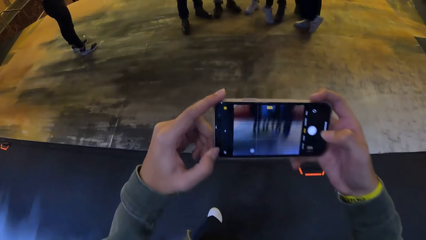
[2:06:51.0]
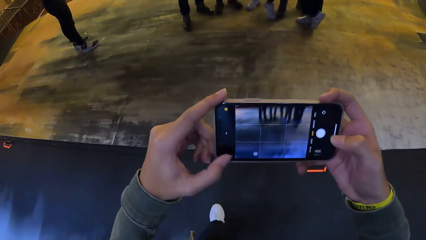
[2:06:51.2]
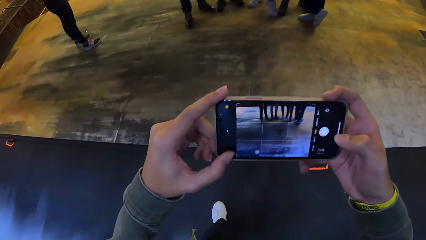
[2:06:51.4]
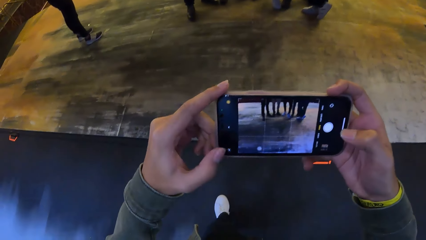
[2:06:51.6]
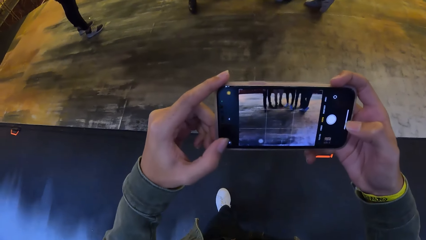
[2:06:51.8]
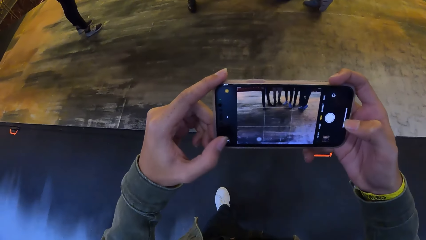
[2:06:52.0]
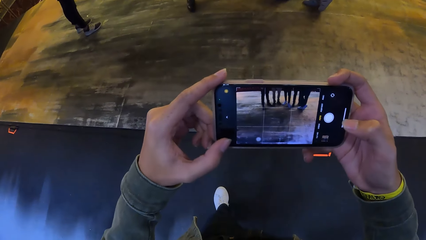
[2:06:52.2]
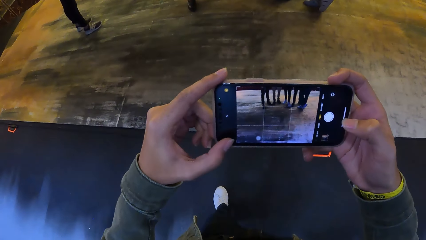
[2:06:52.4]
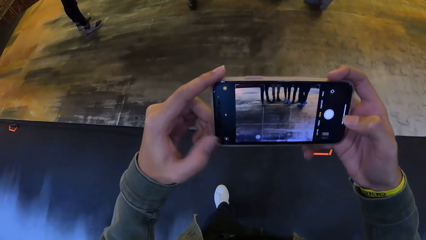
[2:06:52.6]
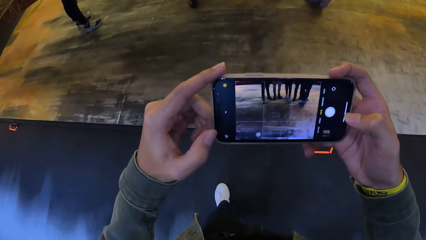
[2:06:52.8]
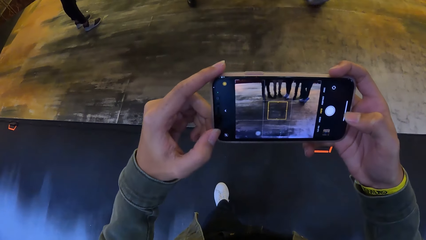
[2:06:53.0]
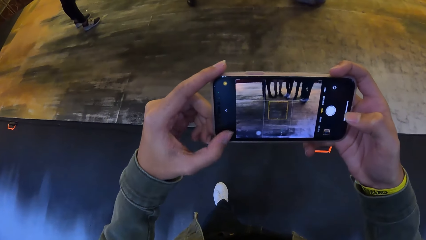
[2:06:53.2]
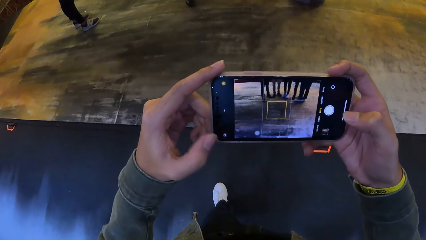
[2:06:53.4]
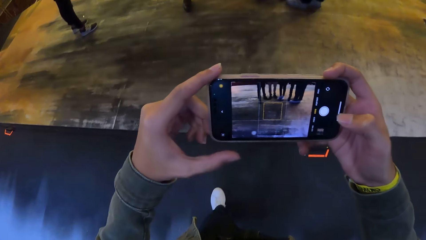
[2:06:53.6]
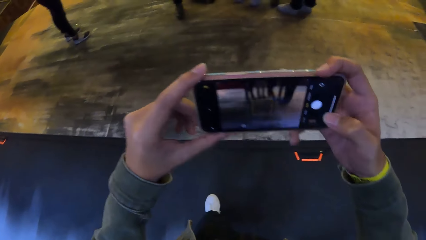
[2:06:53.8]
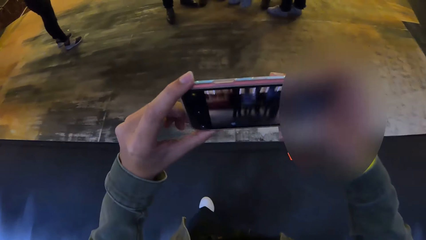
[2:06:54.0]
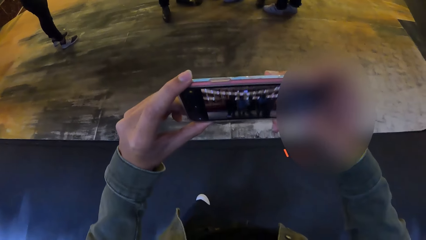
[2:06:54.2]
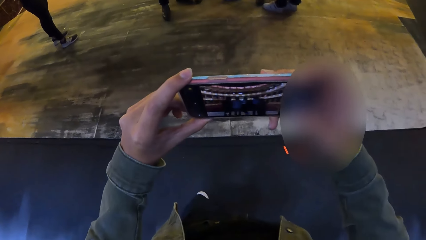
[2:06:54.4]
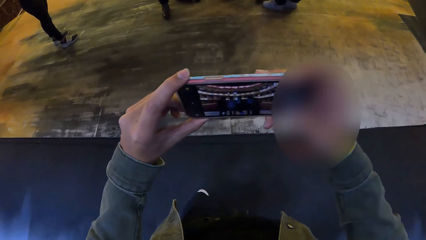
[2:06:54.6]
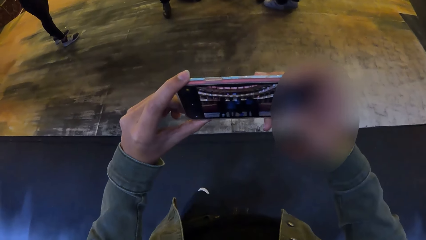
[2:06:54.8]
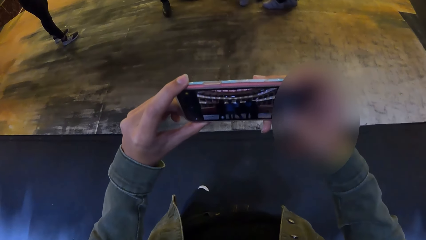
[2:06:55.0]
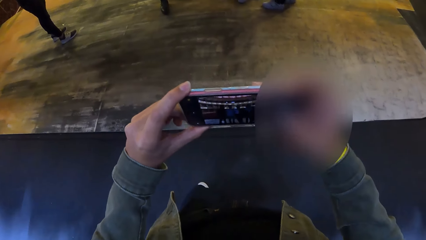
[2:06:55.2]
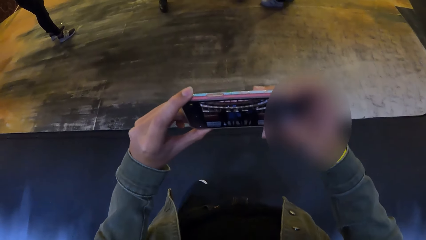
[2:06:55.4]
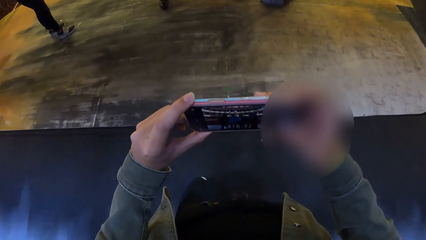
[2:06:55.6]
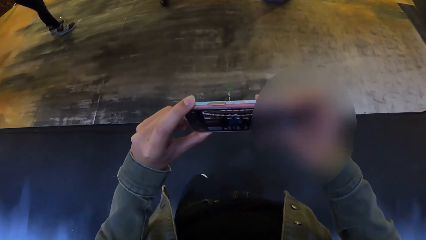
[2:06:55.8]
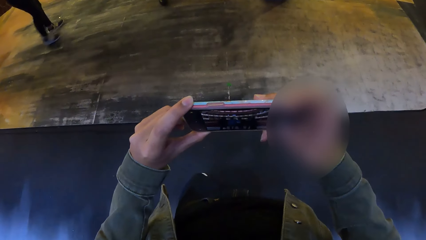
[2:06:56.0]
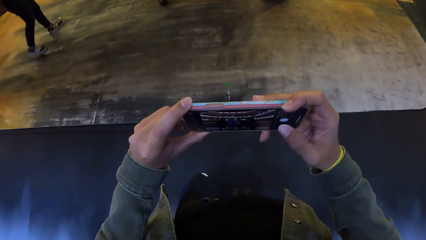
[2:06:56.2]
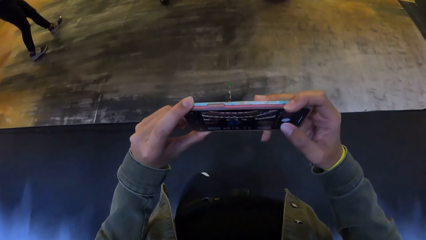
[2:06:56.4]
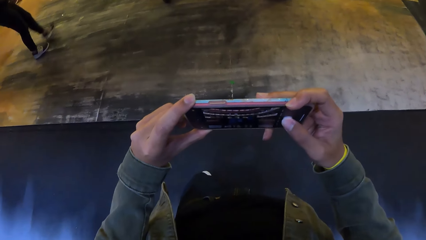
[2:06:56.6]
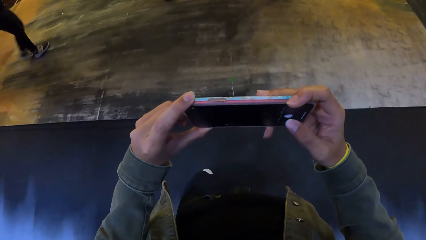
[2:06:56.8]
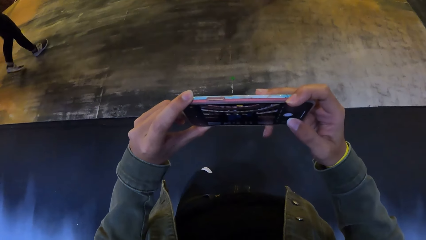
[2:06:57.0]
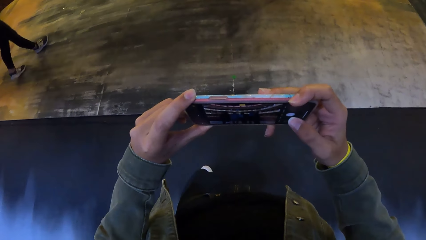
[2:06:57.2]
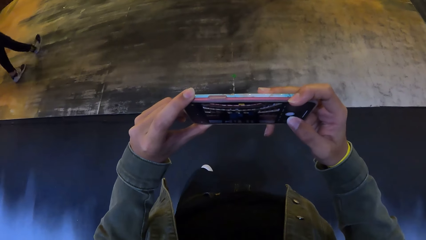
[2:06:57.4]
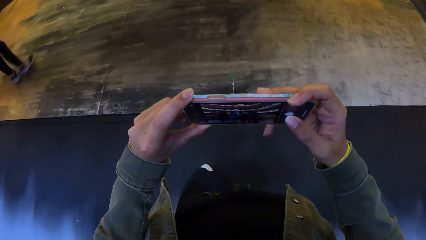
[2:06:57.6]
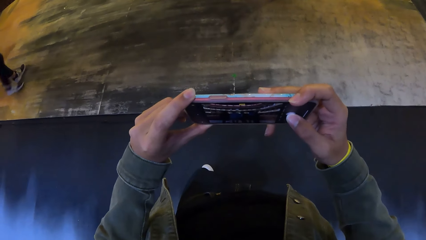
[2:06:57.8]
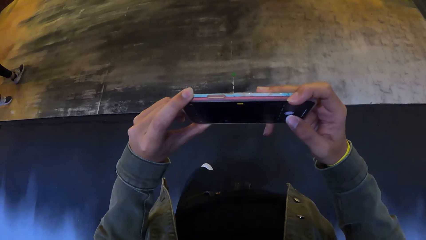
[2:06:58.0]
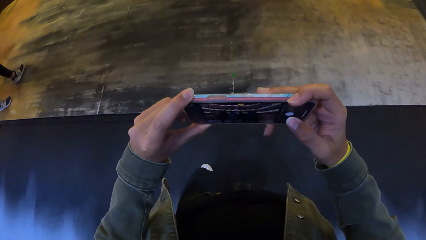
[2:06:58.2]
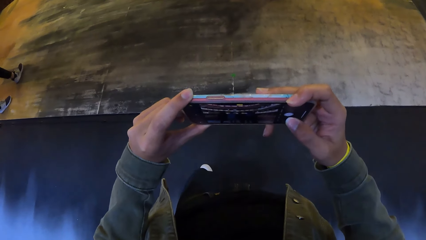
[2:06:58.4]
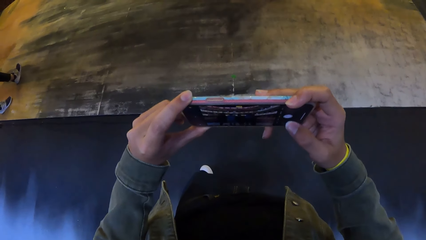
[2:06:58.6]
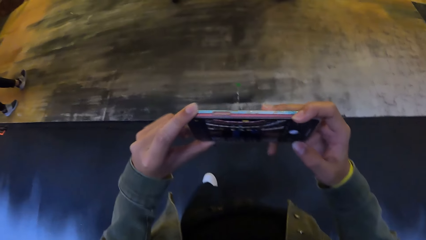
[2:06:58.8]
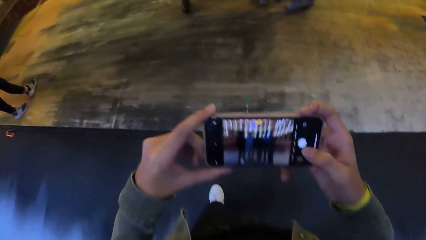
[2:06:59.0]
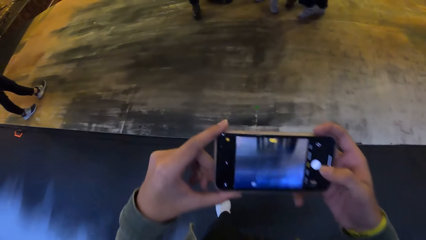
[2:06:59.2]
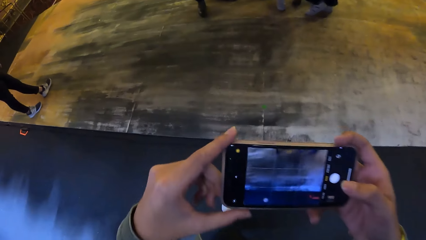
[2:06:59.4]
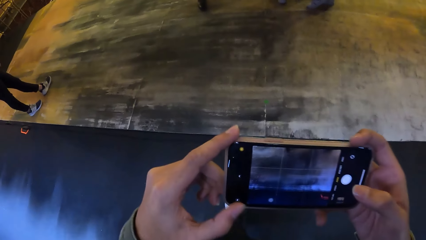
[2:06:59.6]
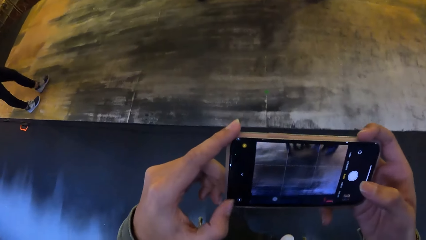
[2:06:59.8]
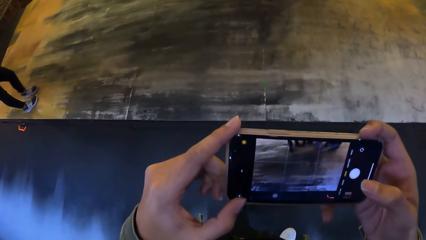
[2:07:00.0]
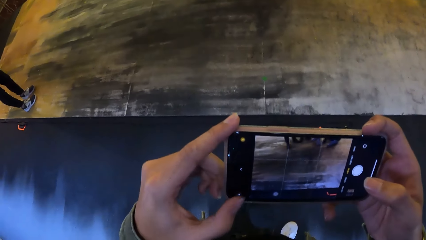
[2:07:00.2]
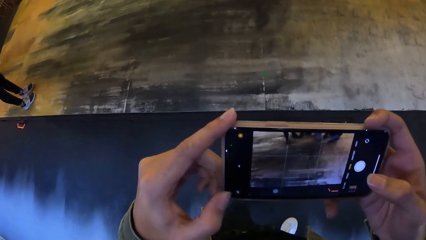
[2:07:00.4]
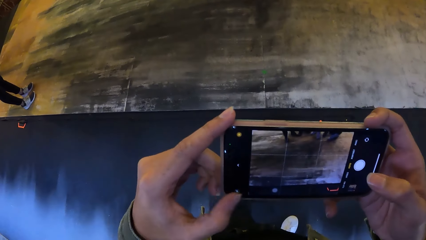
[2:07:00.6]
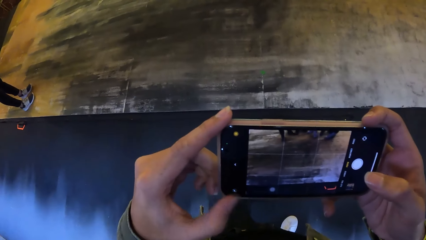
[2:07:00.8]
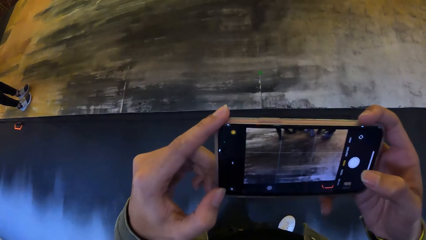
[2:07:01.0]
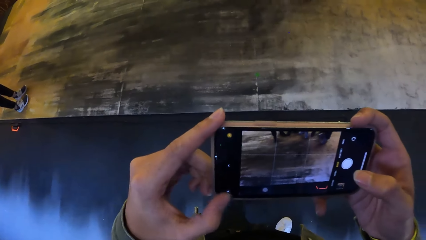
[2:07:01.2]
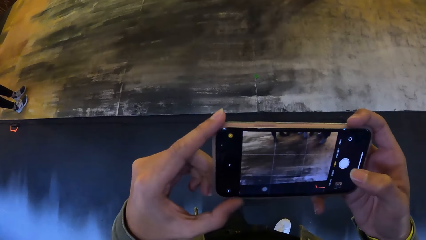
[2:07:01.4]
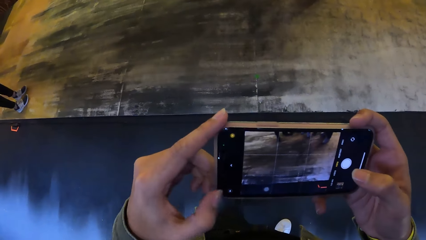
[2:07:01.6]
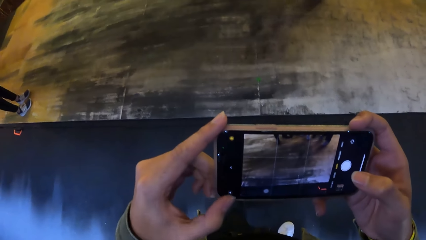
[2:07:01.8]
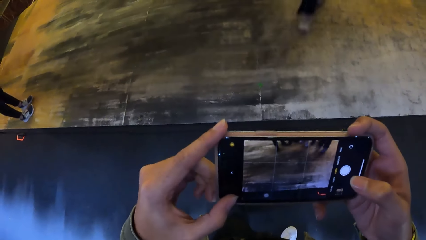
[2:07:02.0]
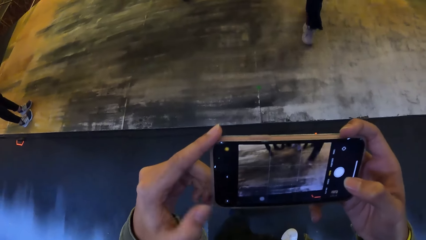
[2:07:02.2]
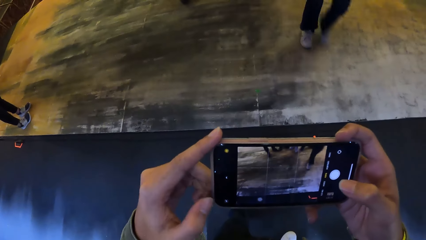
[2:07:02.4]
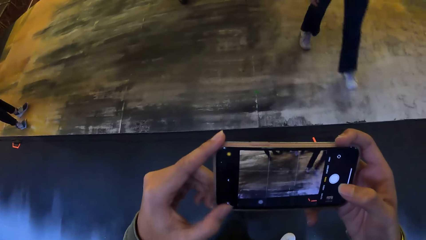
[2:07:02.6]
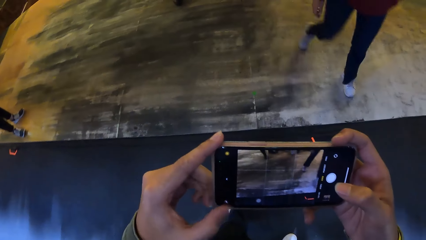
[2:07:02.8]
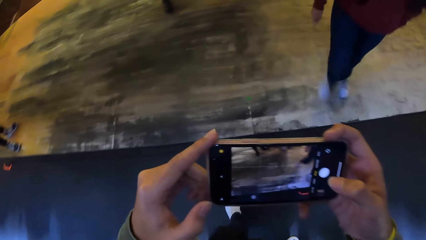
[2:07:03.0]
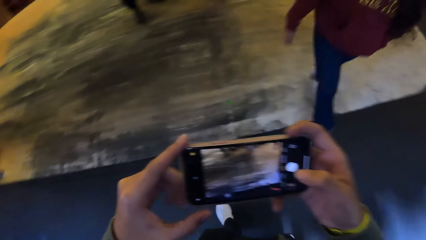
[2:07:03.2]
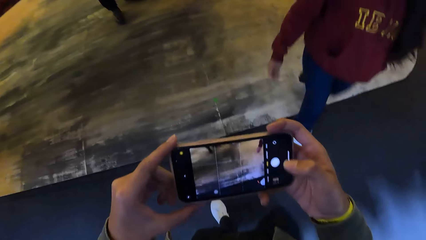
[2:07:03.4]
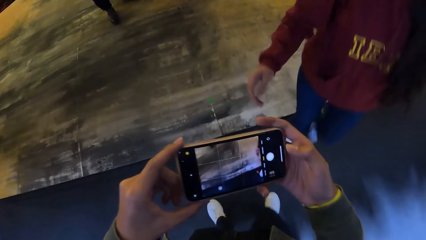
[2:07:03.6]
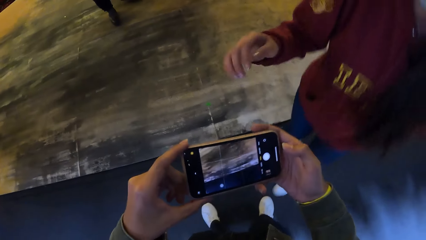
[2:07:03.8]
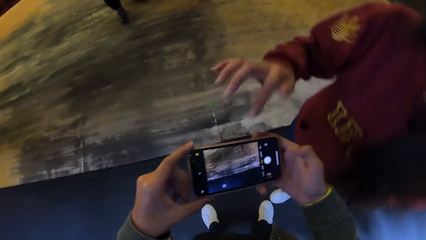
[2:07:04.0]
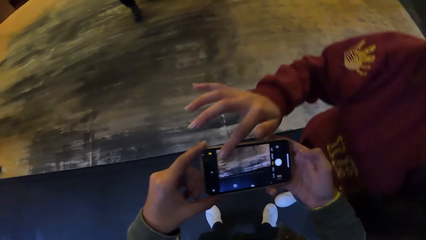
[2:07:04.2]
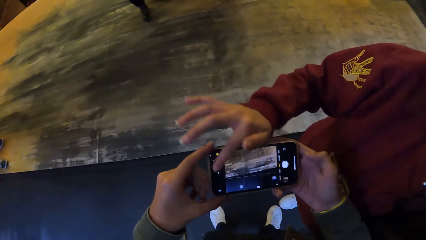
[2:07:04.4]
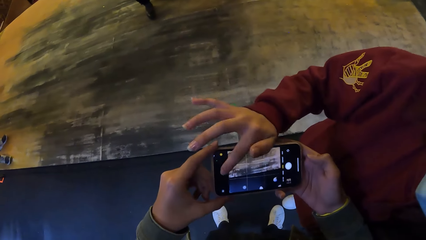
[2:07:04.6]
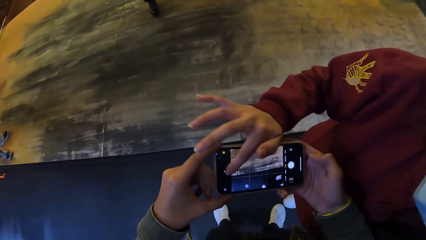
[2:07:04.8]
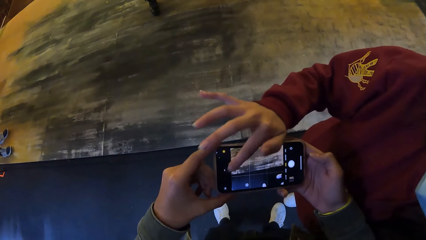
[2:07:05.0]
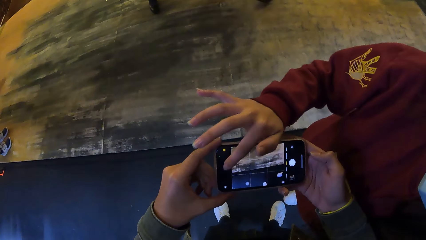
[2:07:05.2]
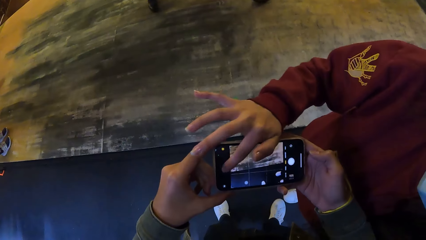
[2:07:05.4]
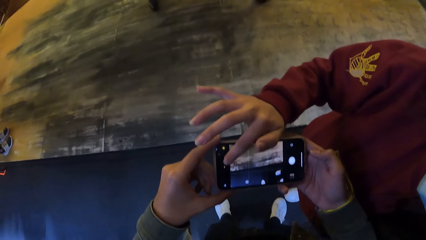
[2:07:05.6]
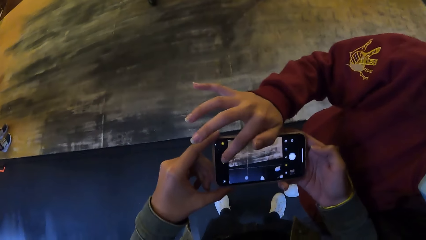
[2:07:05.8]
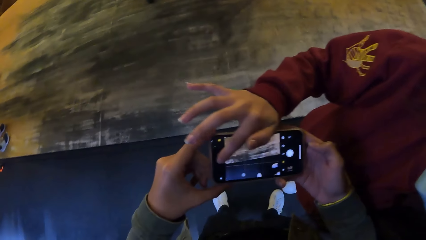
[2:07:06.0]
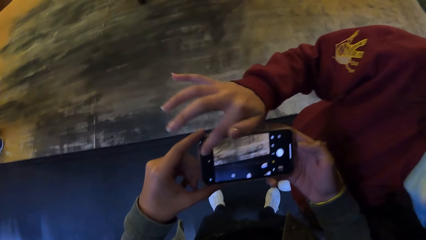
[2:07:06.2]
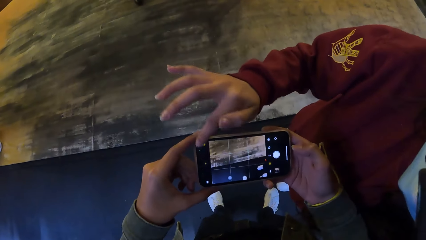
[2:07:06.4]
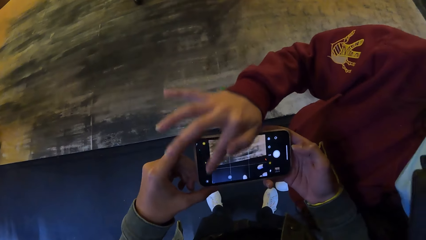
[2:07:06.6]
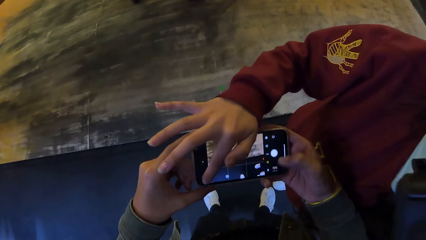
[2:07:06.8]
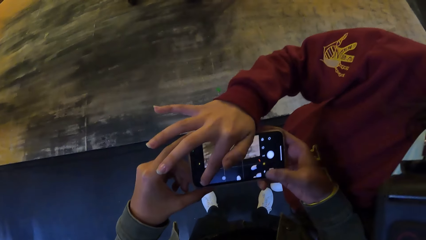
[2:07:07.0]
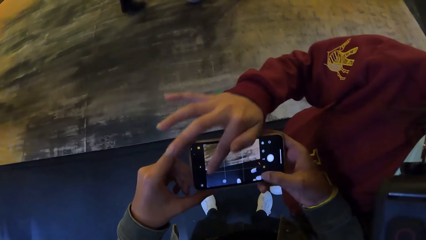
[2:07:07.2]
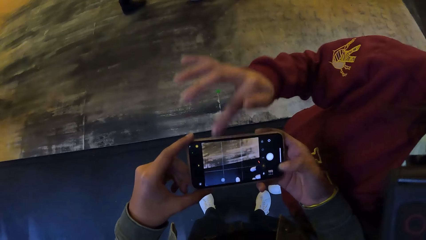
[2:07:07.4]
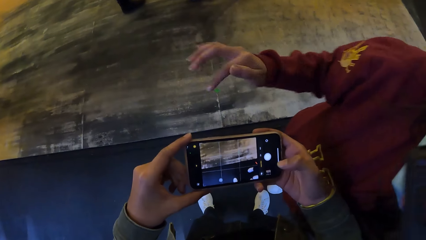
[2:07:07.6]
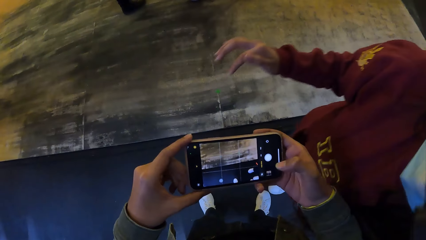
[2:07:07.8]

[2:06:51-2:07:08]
The camera wearer operates the phone in his hands with his left hand. He takes a photo. He operates the phone in his hands with his right hand. He operates the phone in his hands with his left hand. A woman walks towards the camera wearer. The woman touches the phone and operates the phone in the hands of the camera wearer with her right hand.
